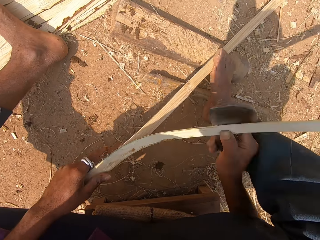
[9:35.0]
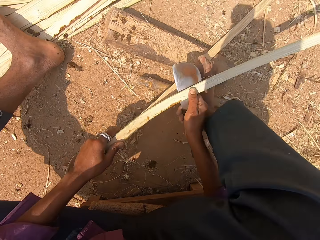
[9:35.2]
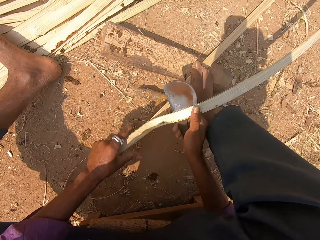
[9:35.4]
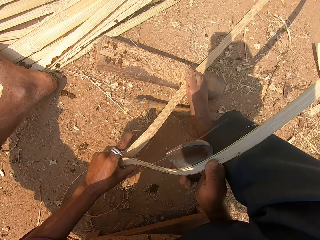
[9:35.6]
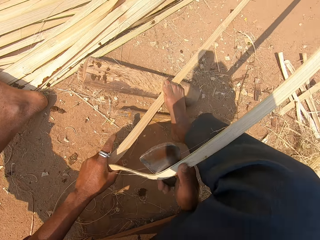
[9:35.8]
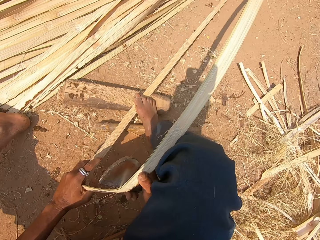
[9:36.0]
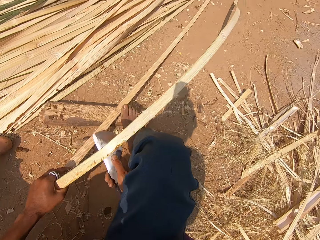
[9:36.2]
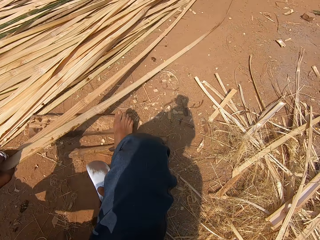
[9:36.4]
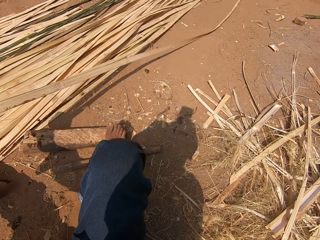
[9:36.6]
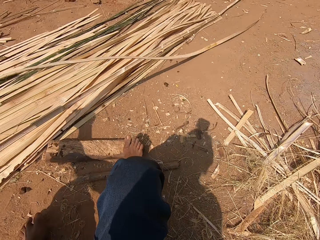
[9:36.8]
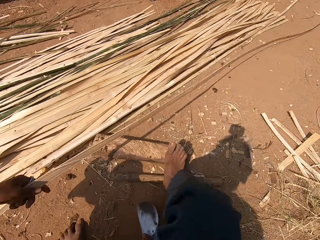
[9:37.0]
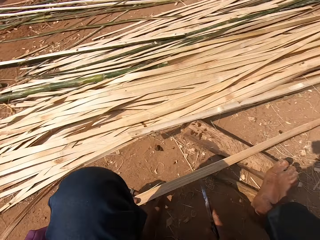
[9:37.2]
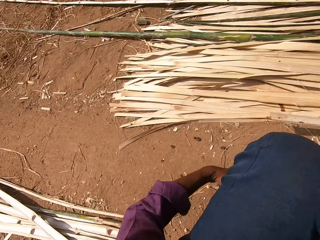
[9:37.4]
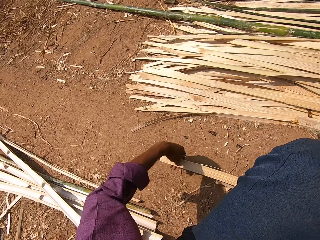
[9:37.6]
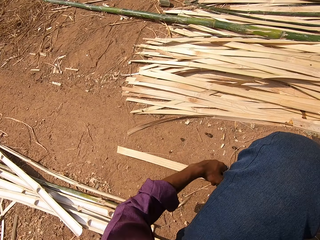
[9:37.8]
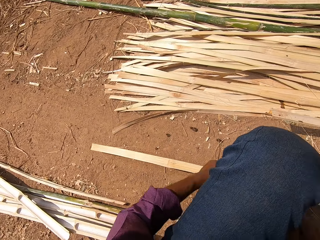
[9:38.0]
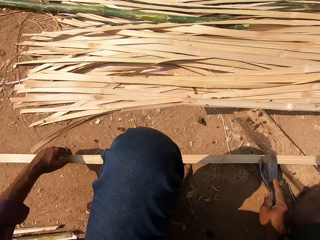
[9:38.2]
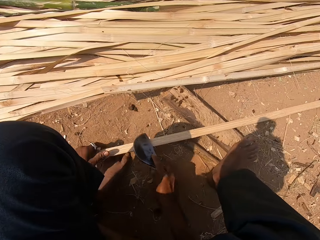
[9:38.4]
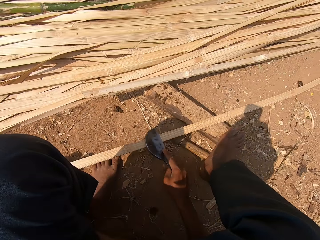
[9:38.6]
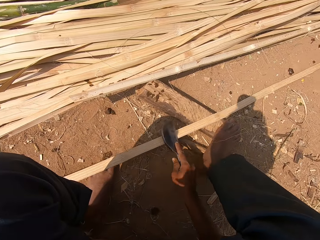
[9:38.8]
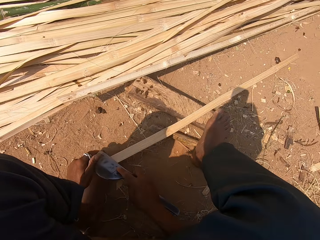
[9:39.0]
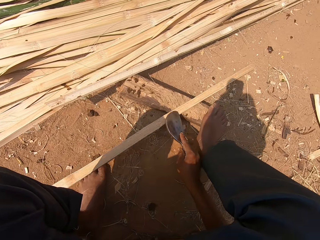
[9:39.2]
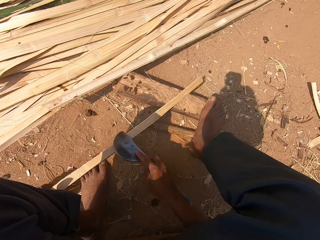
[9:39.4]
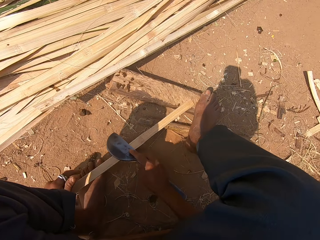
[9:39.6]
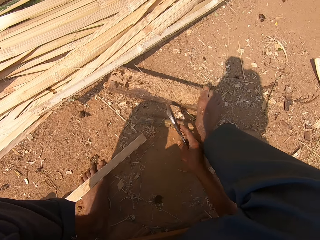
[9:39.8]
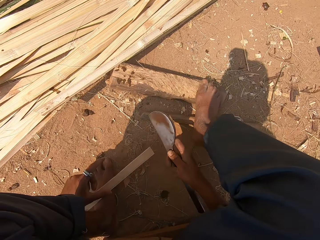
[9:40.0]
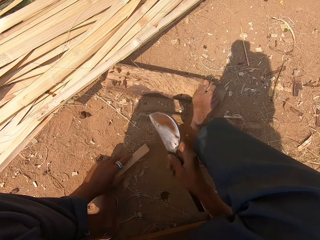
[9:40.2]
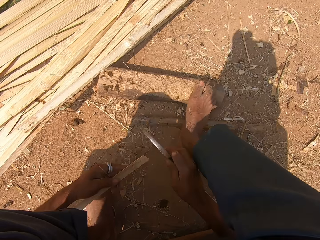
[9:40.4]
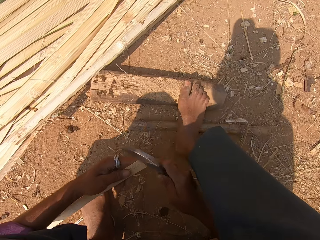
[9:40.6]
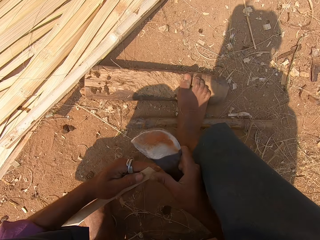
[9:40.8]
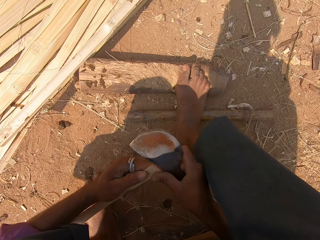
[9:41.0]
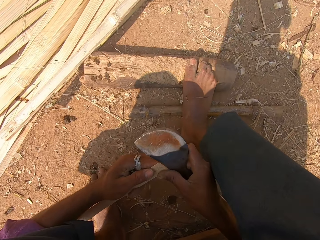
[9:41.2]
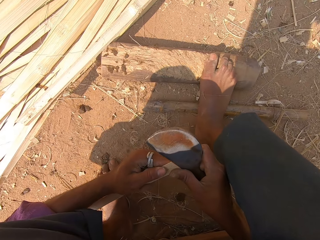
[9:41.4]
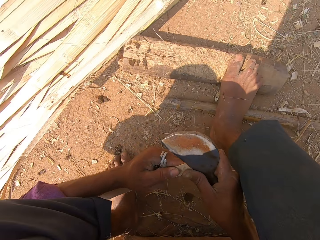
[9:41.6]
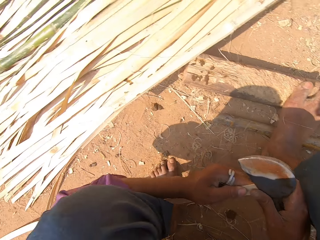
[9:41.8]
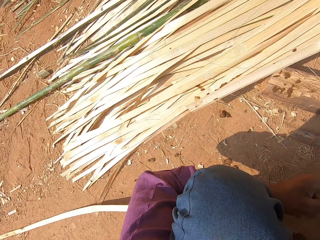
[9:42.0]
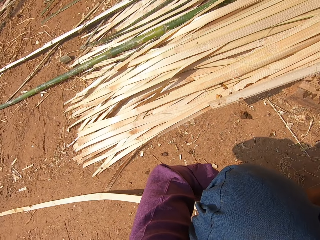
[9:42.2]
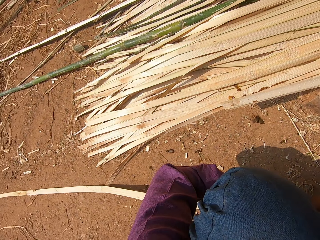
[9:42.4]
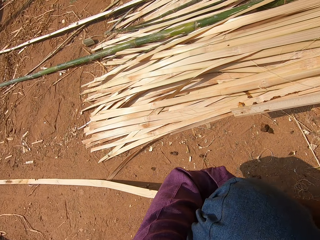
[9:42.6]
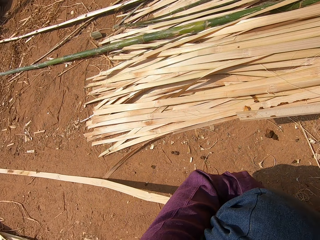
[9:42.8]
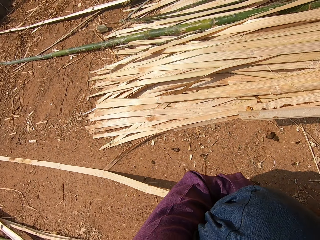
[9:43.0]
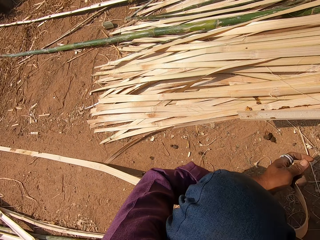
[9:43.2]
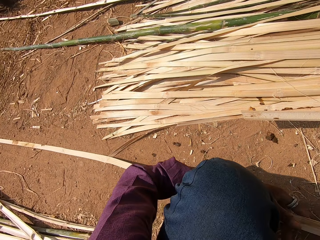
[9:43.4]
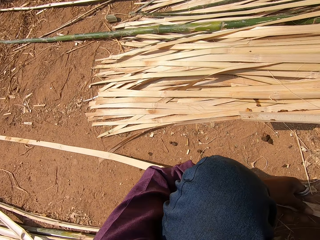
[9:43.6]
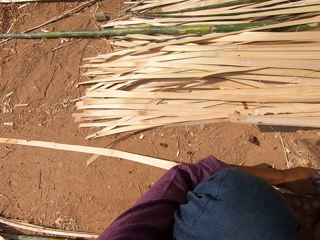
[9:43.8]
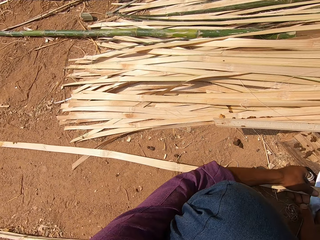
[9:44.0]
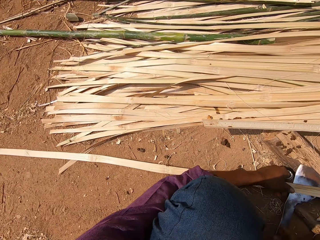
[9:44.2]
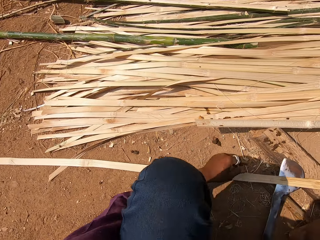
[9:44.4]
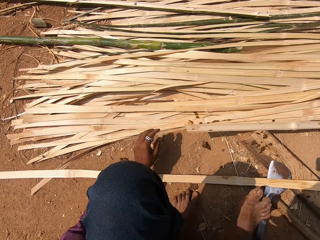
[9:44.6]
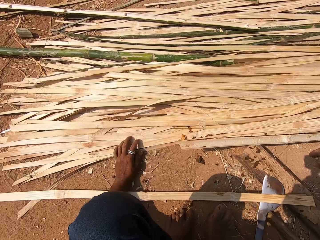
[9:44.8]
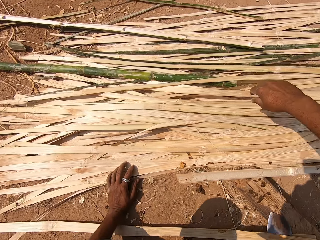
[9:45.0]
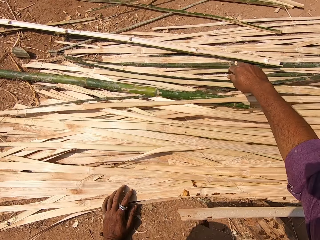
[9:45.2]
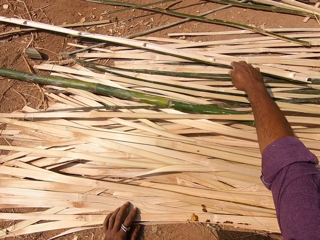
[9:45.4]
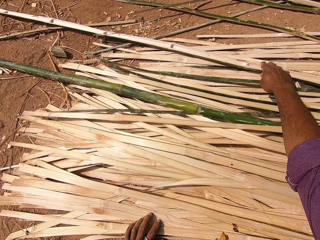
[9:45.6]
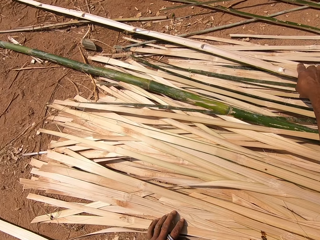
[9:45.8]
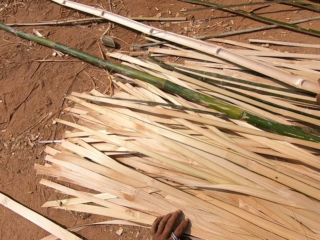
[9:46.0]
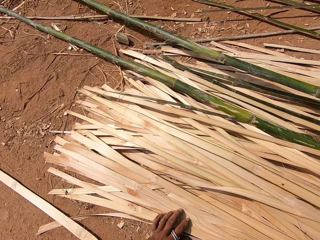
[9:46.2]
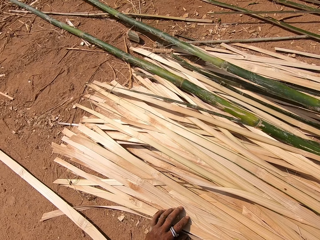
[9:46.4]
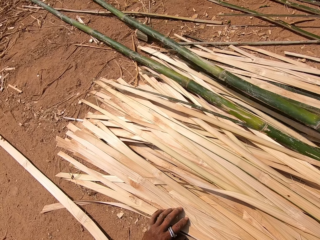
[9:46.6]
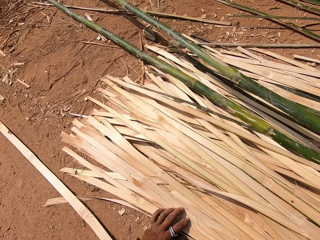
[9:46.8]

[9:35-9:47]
The camera wearer puts the sliced bamboo aside. They pull the bamboo stick or reed. They peel the reed with the cutting wedge. They rub the bamboo stick with the knife. They slice the bamboo.

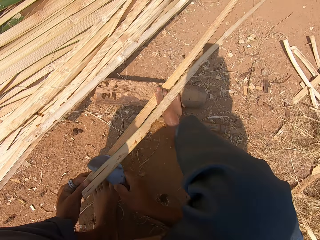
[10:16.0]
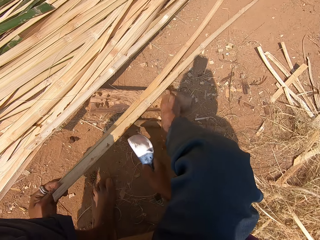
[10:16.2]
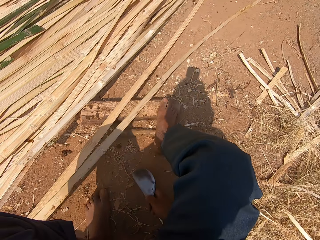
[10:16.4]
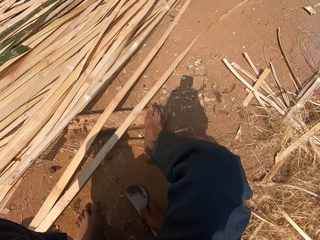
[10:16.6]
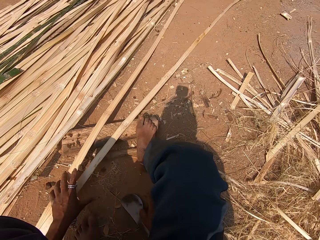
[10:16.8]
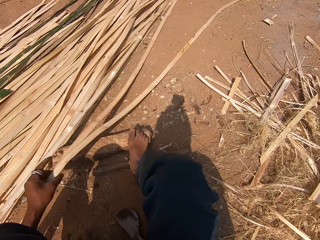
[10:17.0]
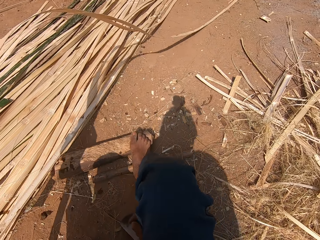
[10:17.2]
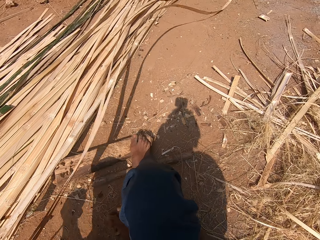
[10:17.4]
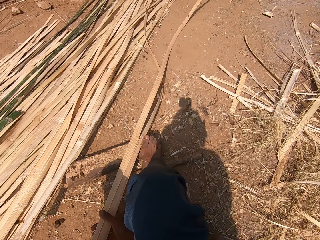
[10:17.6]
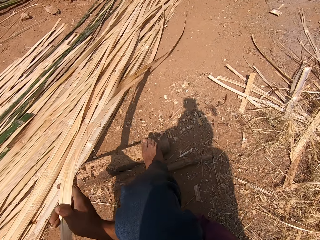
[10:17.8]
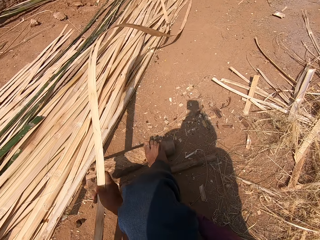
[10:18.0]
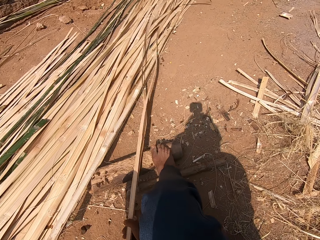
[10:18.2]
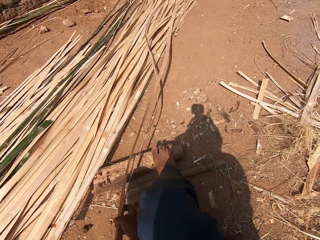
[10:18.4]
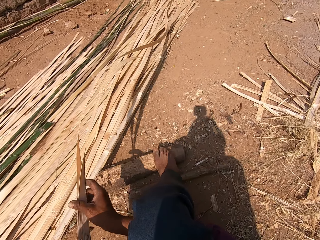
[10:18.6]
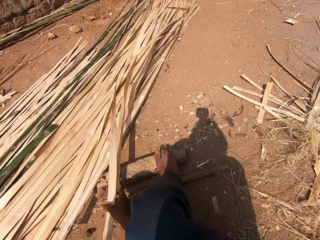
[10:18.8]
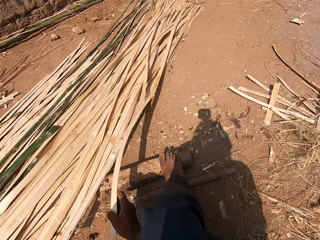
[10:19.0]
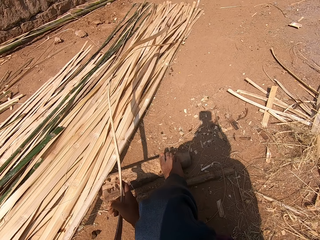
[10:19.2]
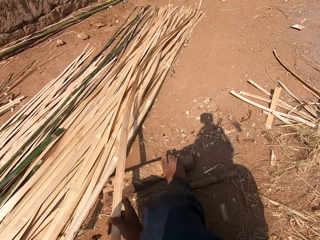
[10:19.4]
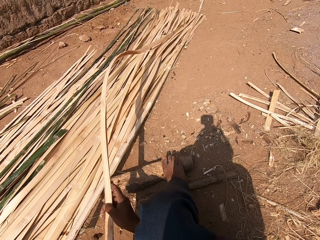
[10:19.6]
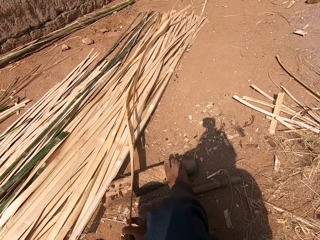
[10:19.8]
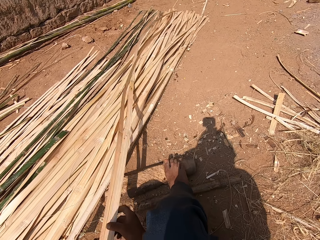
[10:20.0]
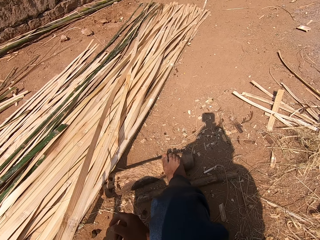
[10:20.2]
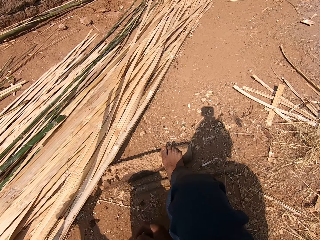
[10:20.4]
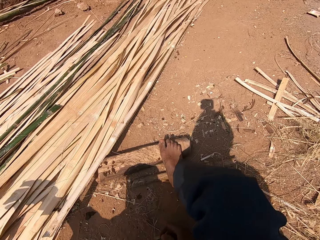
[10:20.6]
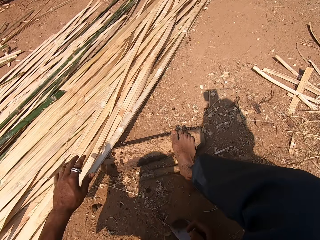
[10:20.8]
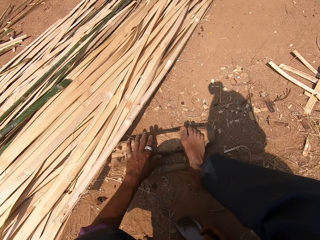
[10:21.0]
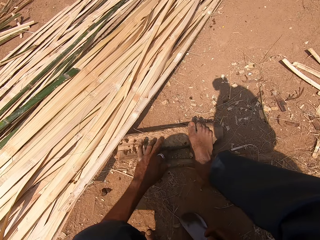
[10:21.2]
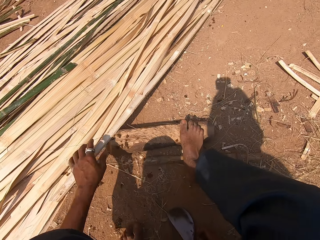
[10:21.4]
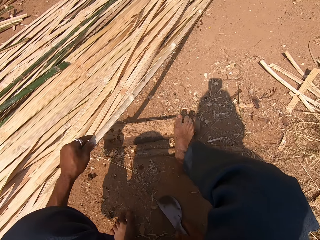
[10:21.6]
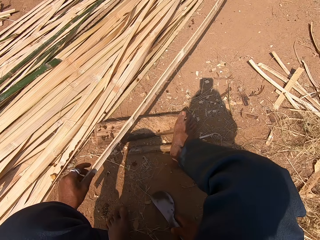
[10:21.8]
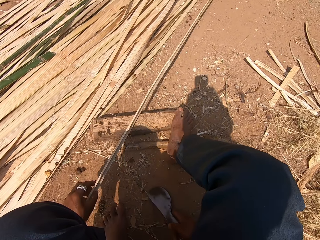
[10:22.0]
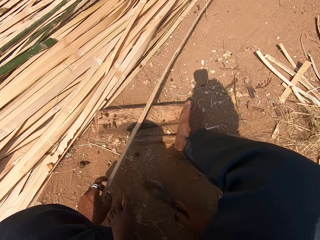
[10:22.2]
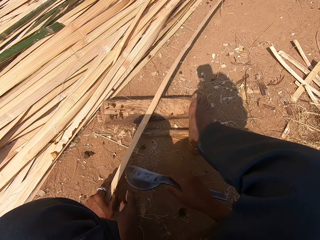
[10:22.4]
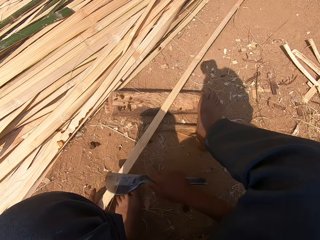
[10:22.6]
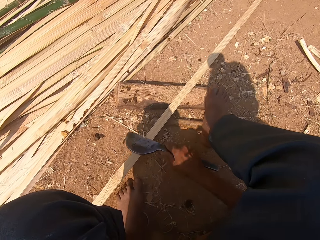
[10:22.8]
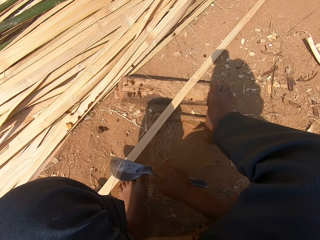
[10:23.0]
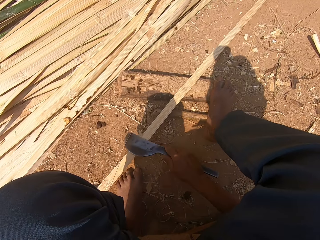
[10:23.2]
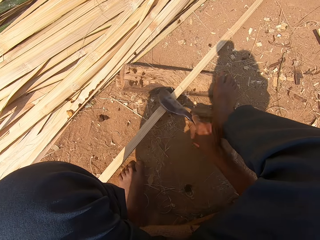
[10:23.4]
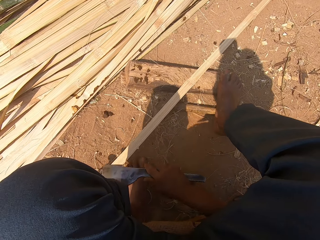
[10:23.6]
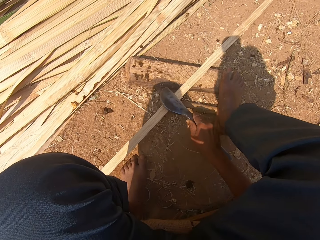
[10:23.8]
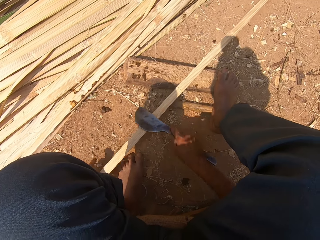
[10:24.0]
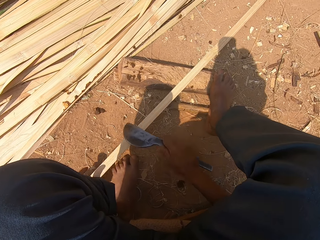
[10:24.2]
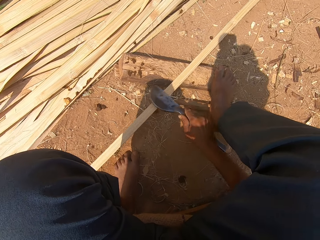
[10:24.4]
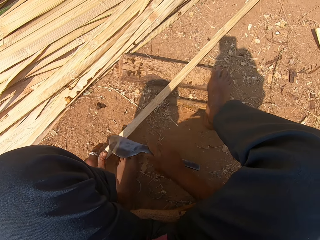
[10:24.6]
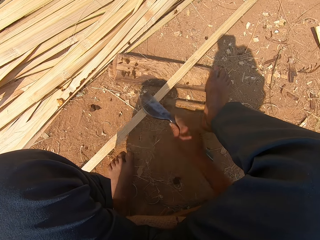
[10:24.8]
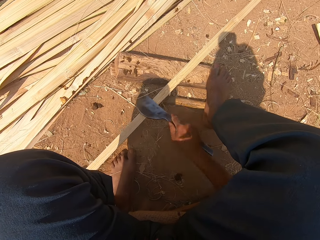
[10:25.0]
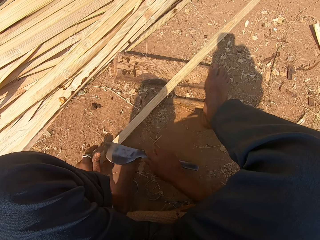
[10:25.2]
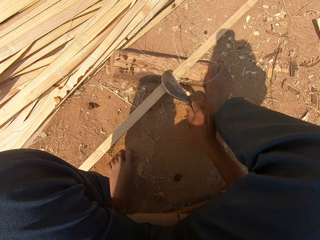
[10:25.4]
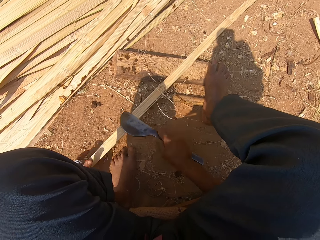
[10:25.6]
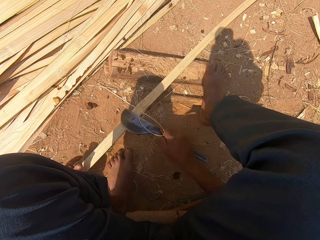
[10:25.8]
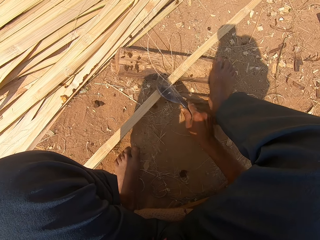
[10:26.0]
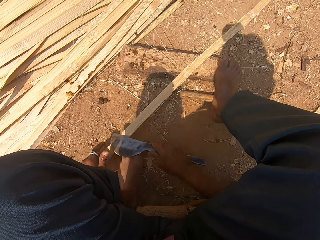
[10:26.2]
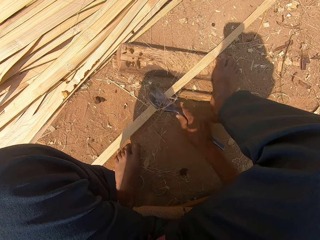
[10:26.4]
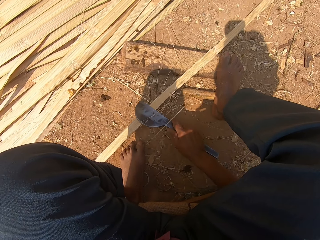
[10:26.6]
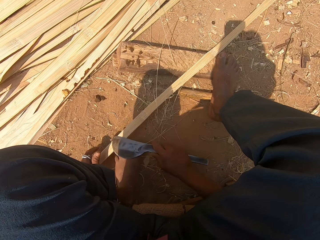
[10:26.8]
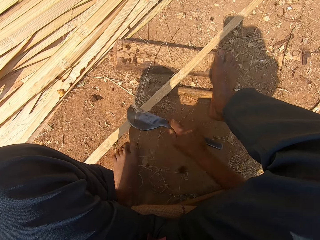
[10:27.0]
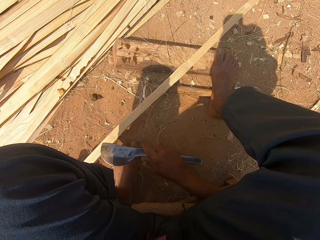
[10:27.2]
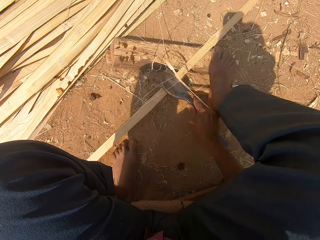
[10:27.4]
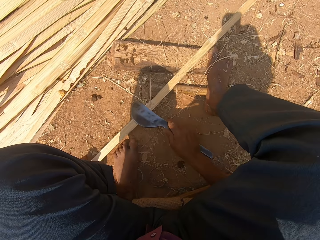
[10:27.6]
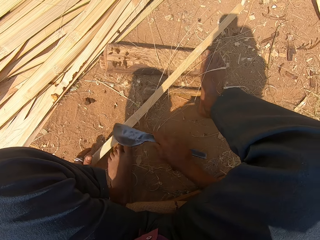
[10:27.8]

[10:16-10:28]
The camera wearer shakes the reed. They put the reed on the pile of reeds. They slice another bamboo stick. They peel the reed with the cutting wedge.
